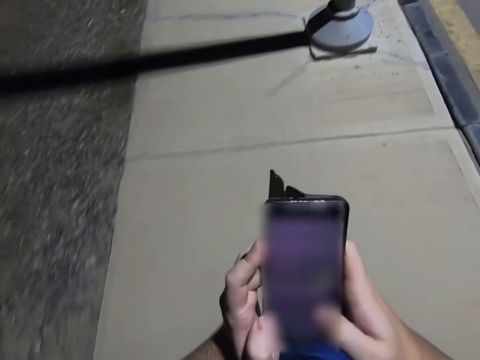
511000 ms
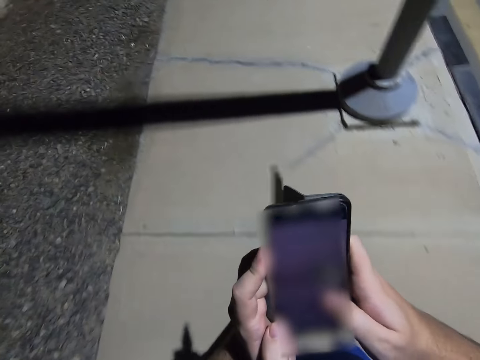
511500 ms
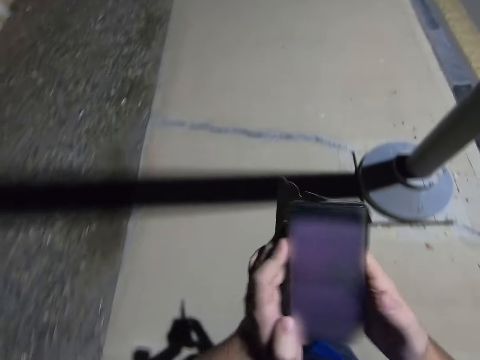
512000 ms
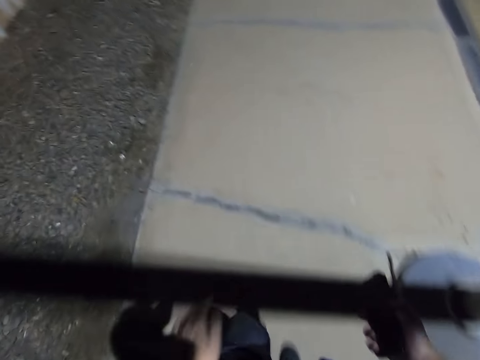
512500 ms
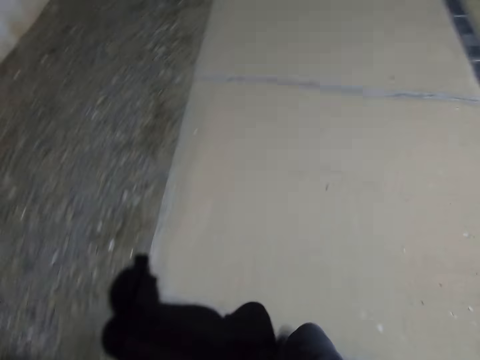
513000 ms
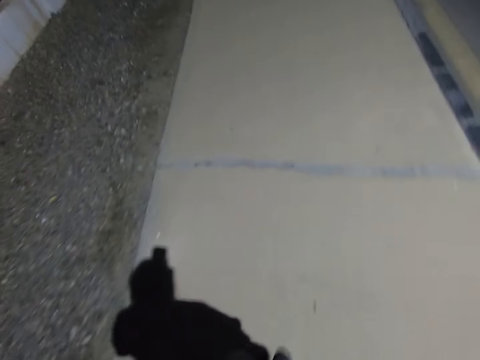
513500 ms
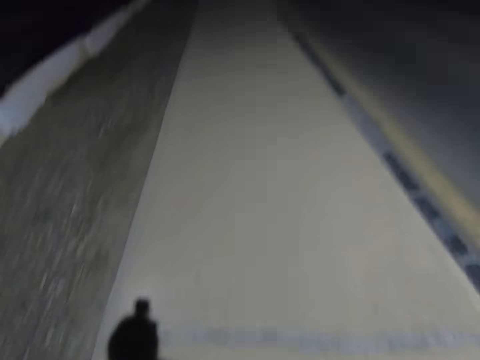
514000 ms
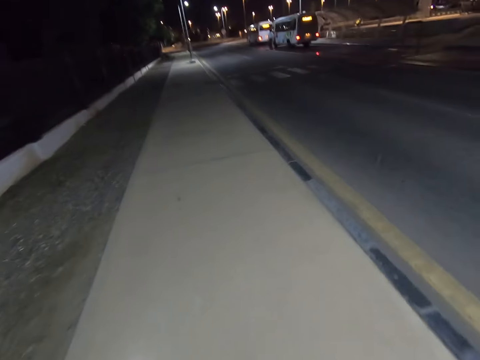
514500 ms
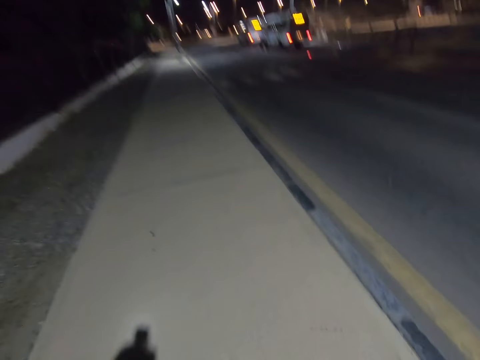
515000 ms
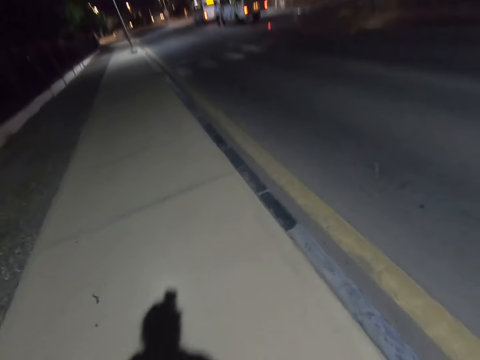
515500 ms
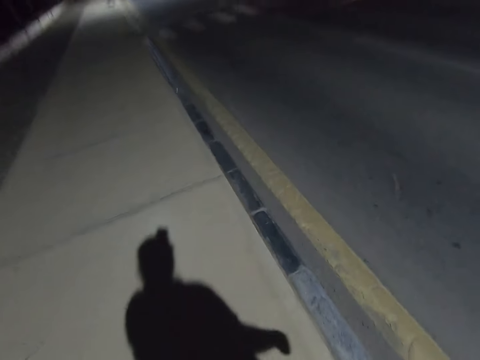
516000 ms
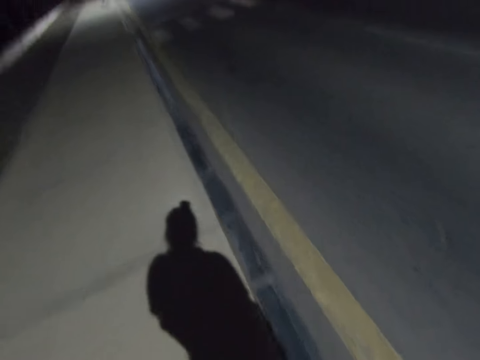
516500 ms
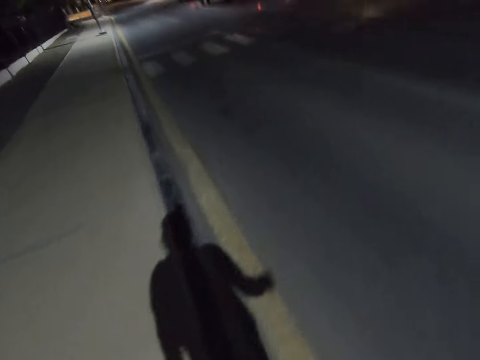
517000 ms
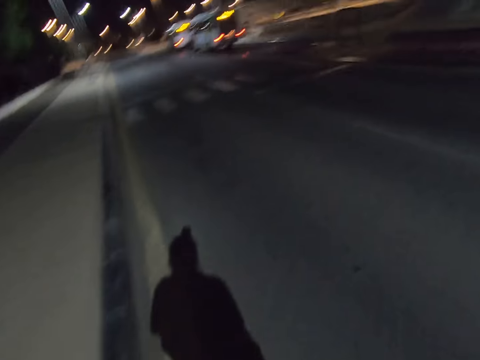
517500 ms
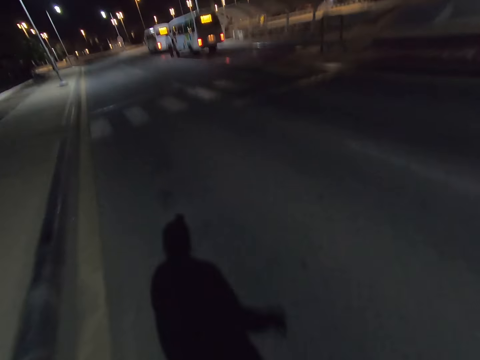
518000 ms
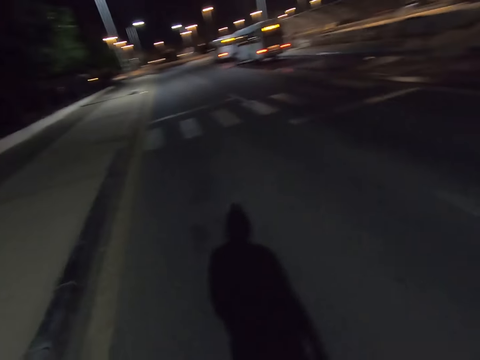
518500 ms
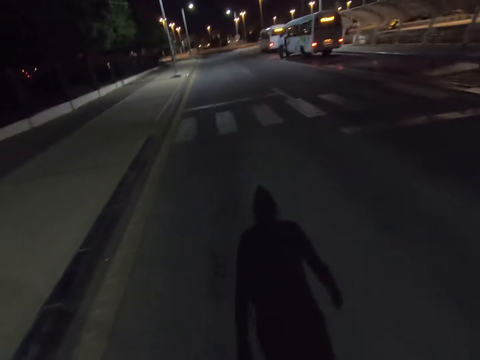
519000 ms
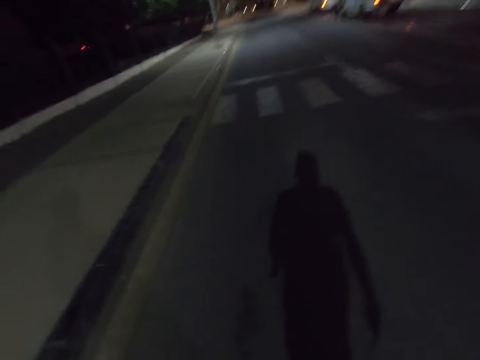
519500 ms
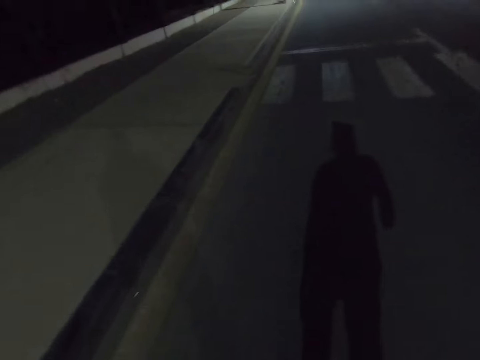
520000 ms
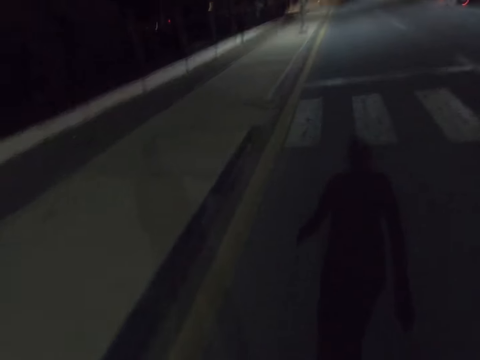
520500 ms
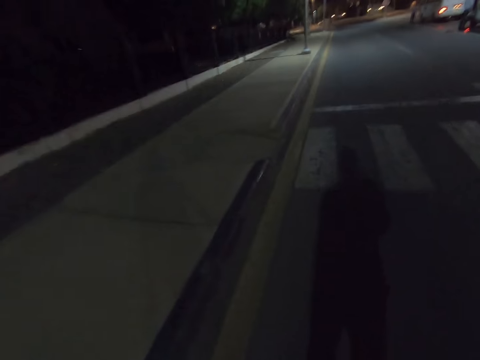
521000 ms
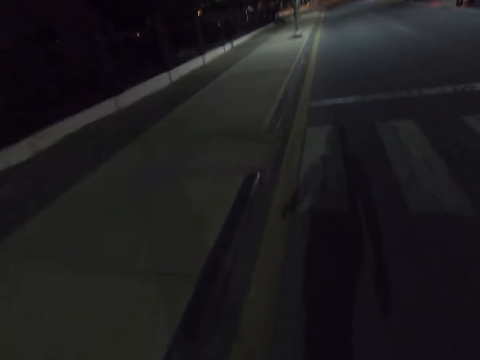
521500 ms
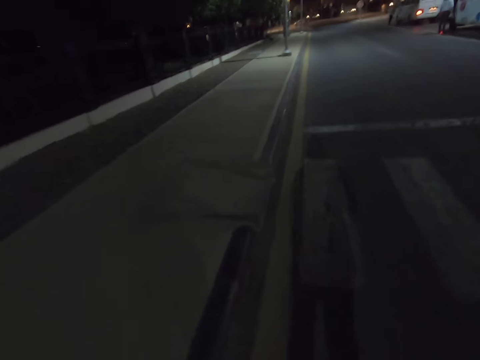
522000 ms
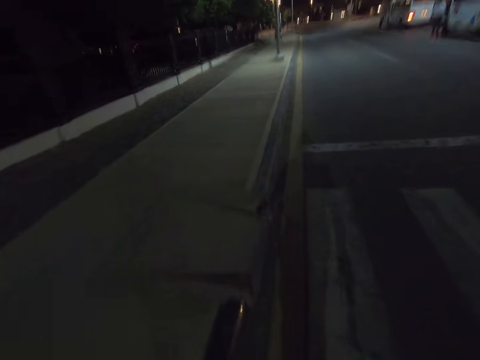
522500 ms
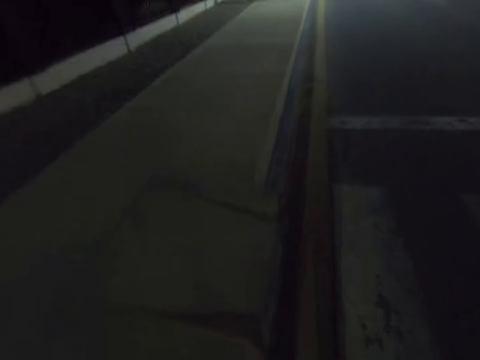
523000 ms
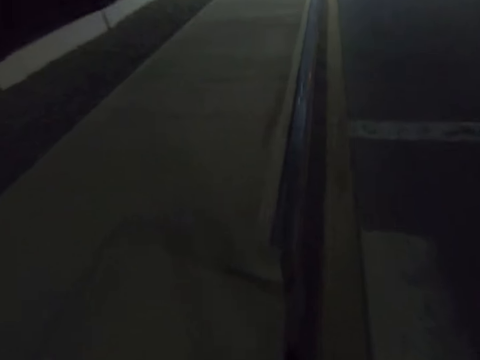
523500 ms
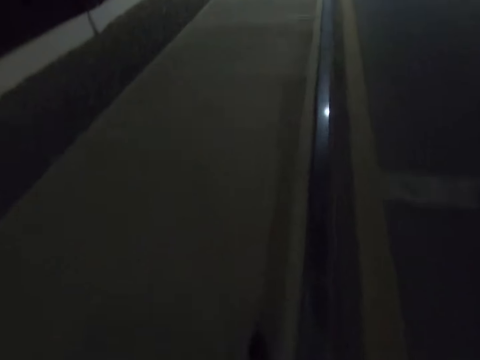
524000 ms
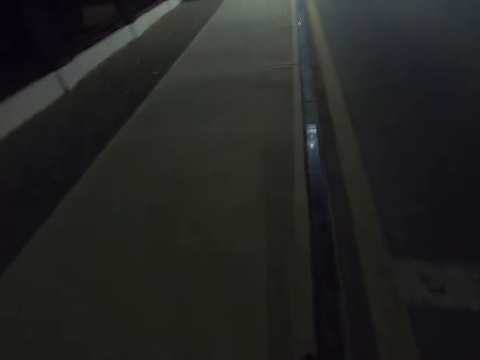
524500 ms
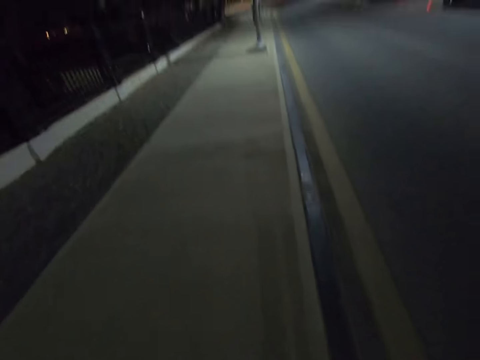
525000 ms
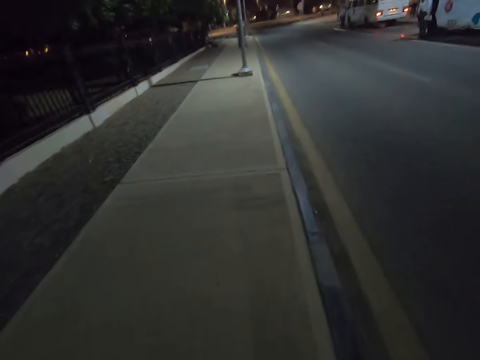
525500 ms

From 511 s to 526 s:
The camera wearer holds the phone with his right hand. He stops using the phone. He puts the mobile phone aside and crosses the road.

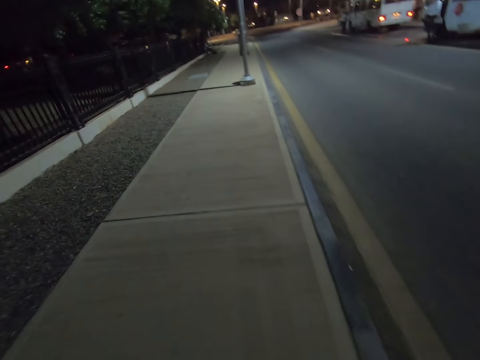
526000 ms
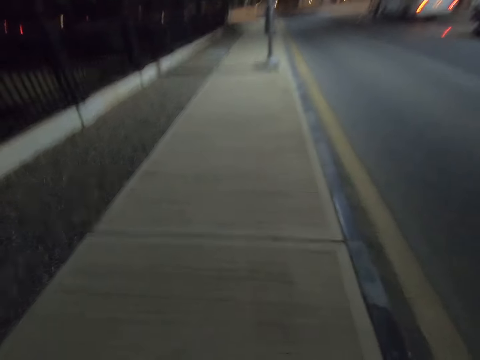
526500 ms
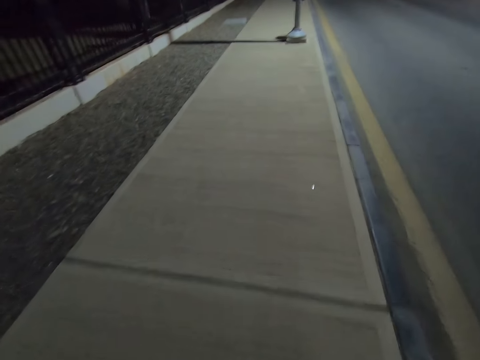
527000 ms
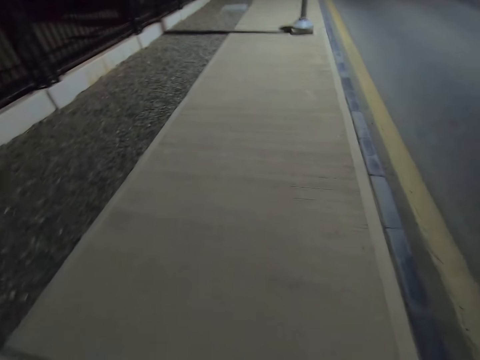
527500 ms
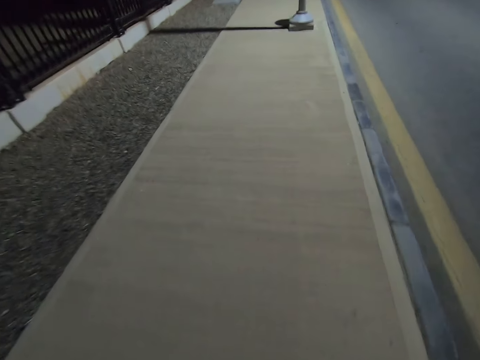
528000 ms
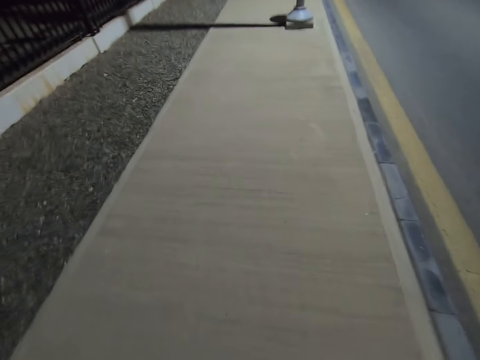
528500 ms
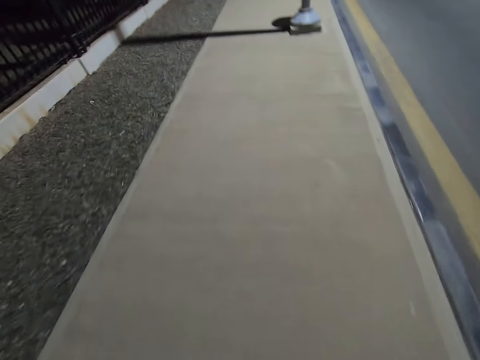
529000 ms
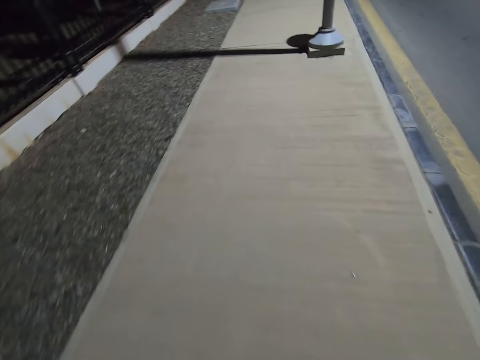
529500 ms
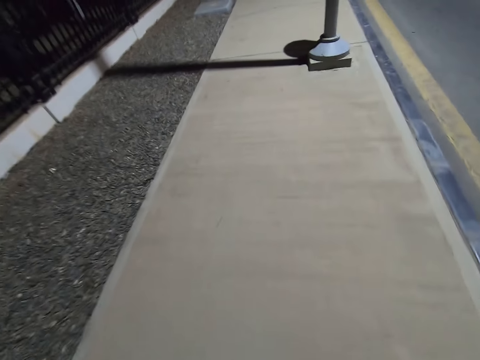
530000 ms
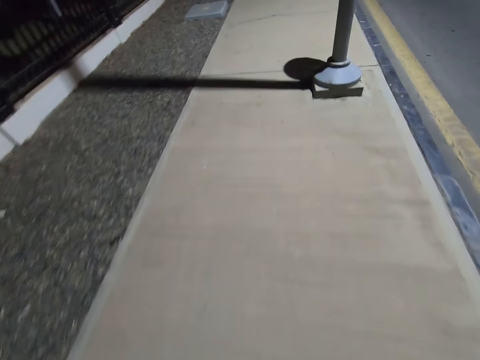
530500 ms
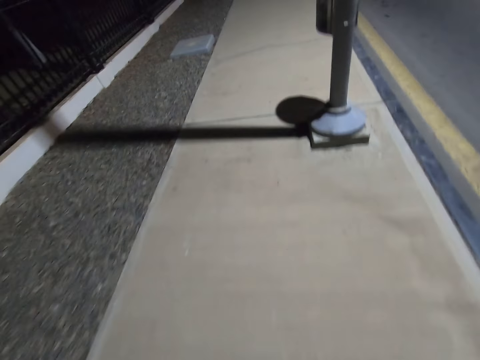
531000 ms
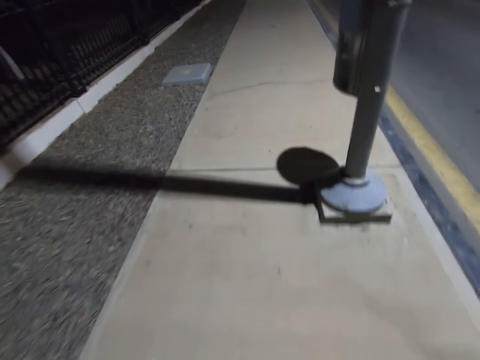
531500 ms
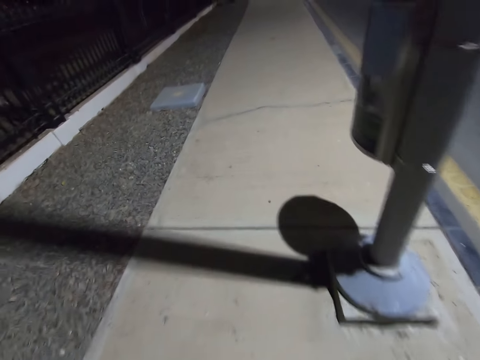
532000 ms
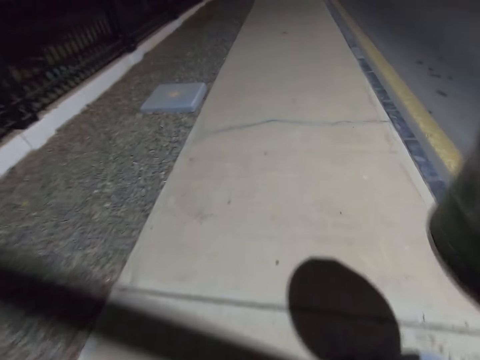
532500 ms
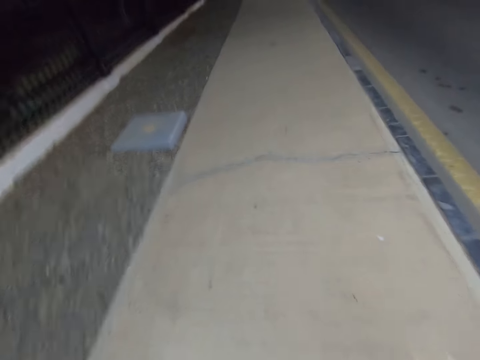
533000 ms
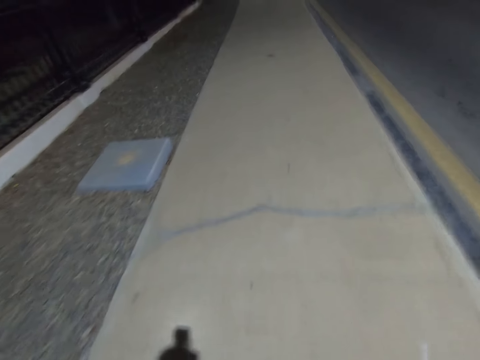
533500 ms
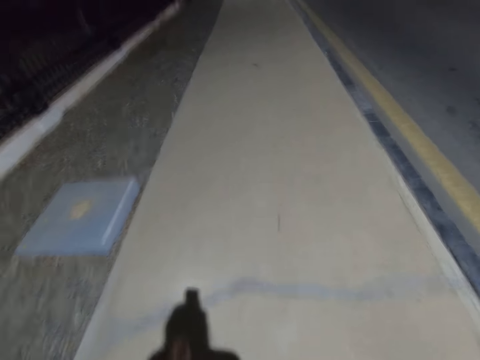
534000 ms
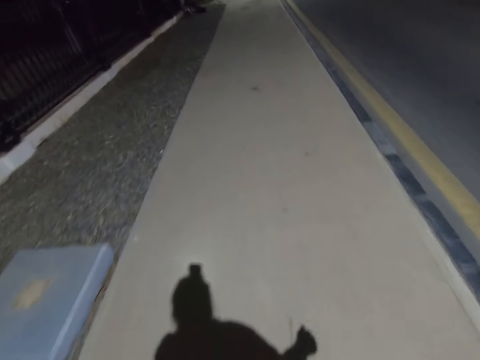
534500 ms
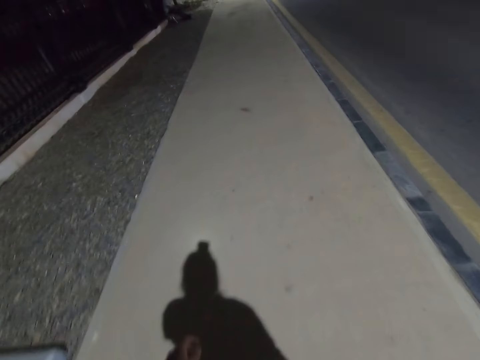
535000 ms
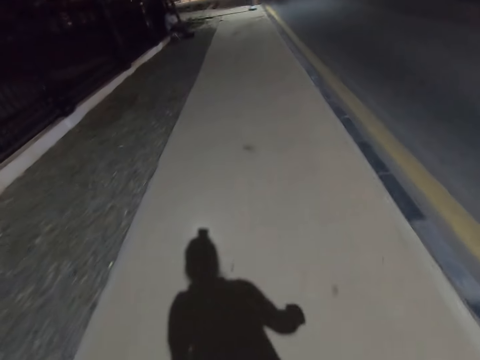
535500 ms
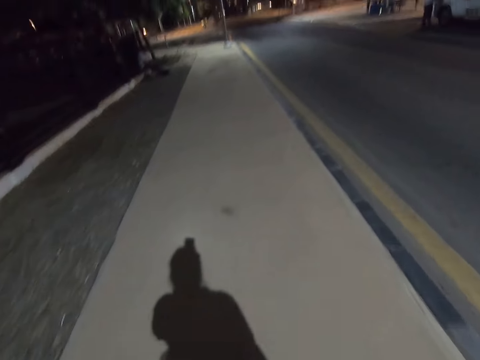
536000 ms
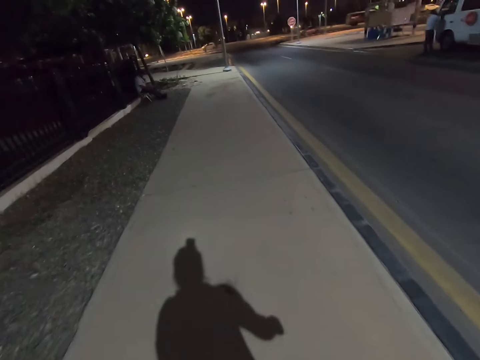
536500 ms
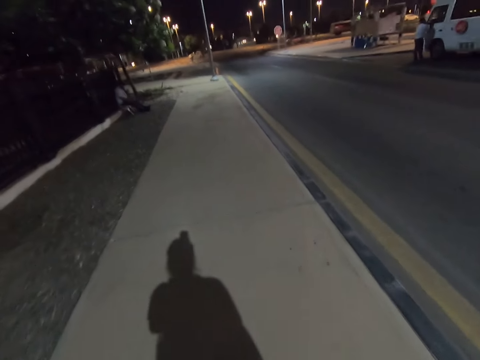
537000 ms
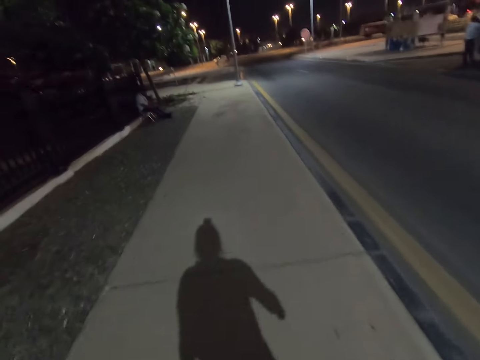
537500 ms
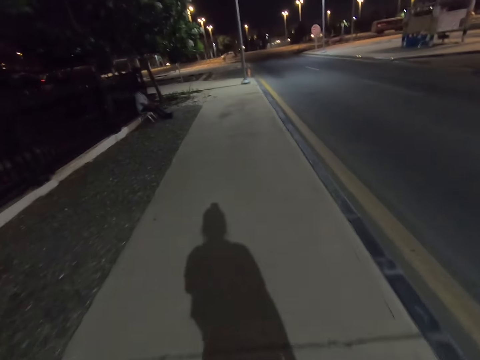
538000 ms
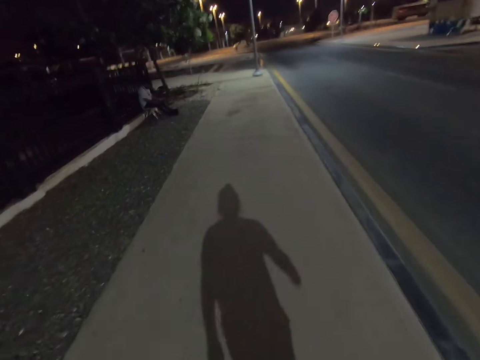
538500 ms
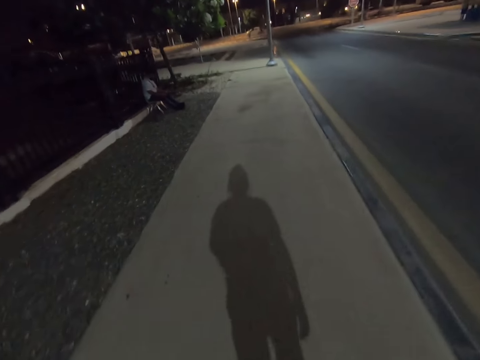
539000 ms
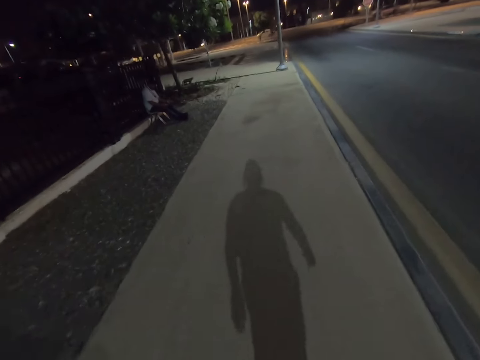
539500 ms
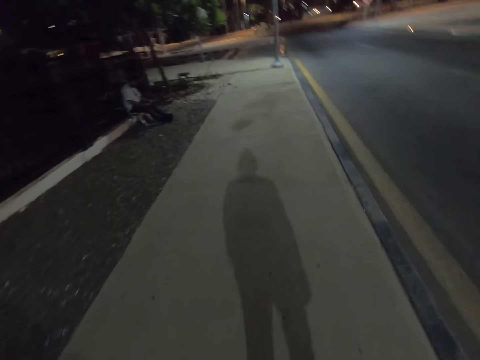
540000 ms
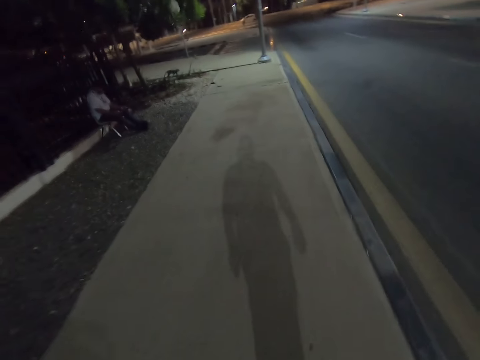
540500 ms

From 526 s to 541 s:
The camera wearer walks past a man and a white van on the pathway.
